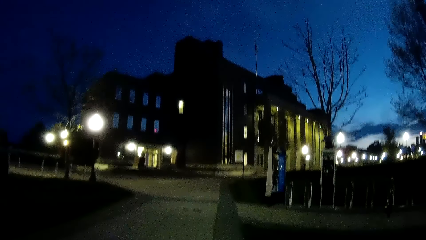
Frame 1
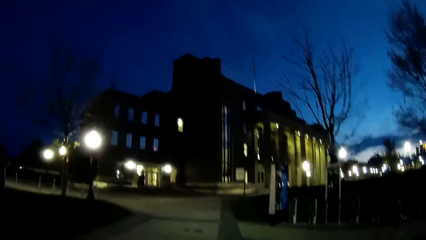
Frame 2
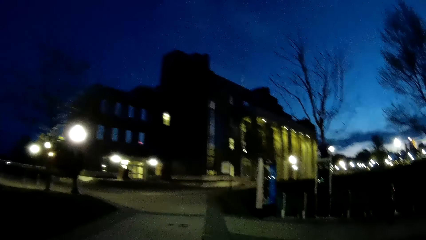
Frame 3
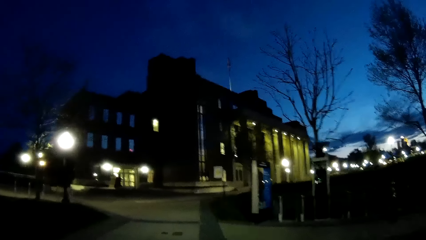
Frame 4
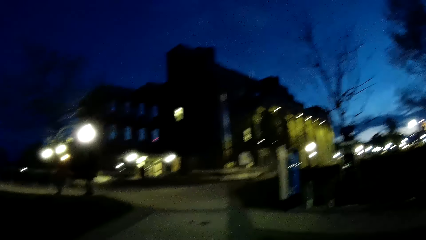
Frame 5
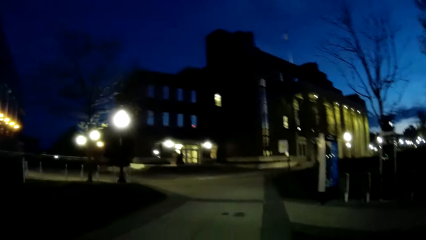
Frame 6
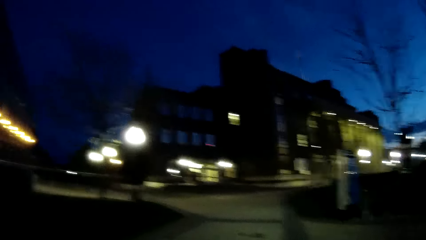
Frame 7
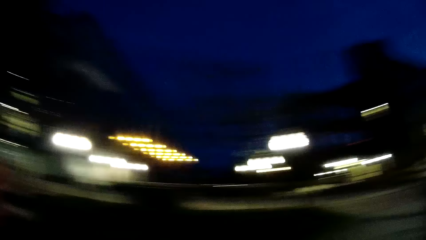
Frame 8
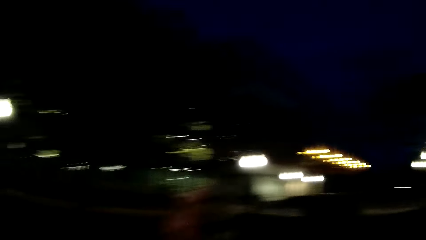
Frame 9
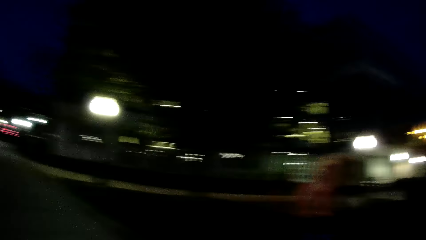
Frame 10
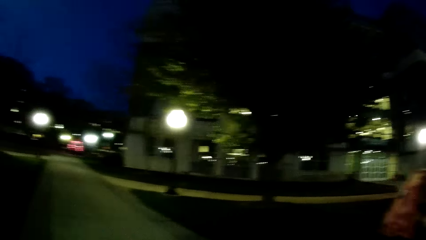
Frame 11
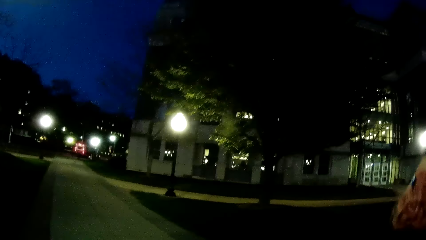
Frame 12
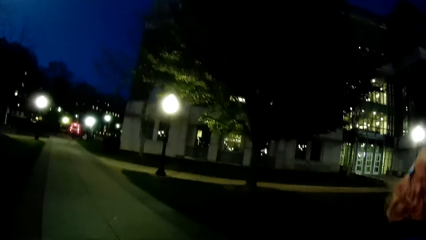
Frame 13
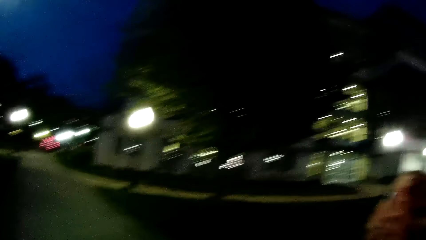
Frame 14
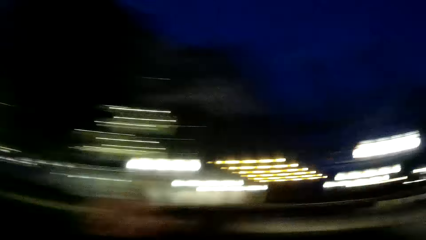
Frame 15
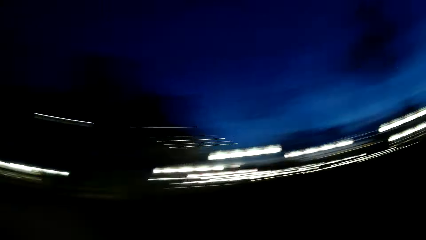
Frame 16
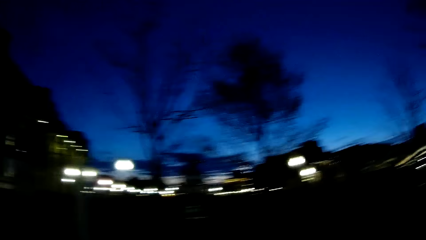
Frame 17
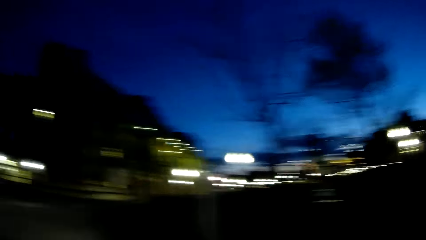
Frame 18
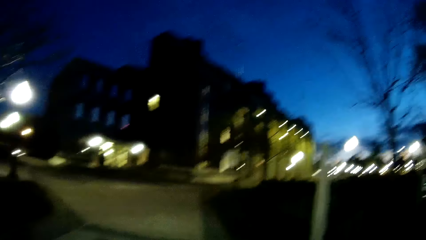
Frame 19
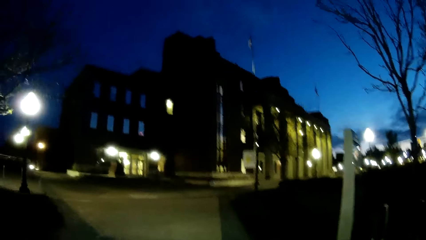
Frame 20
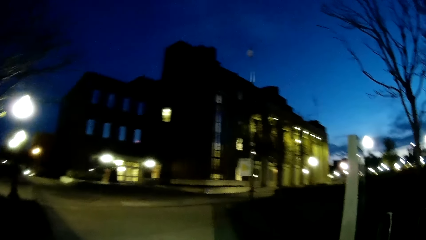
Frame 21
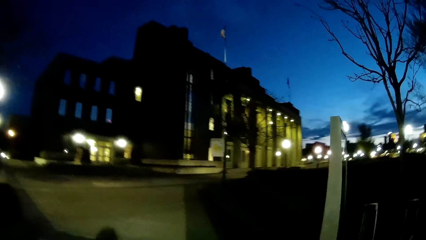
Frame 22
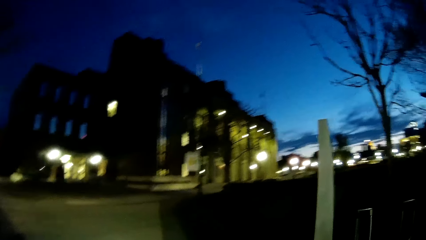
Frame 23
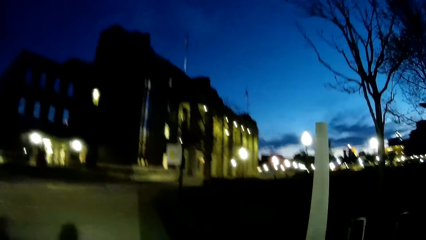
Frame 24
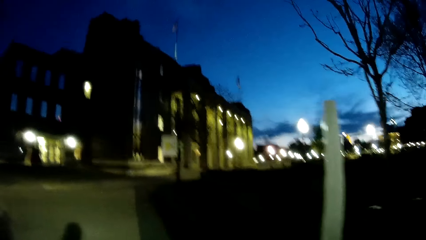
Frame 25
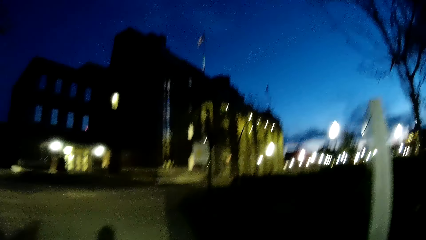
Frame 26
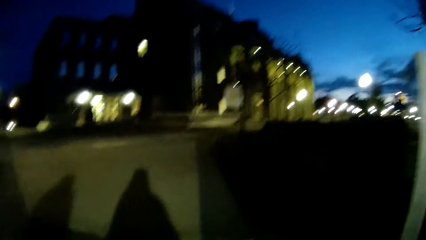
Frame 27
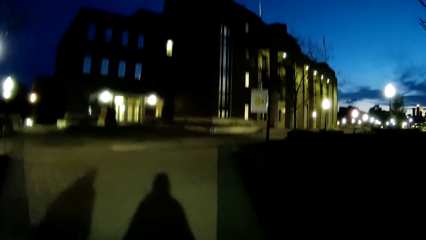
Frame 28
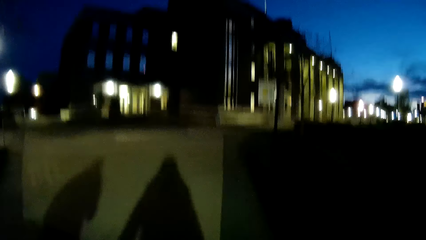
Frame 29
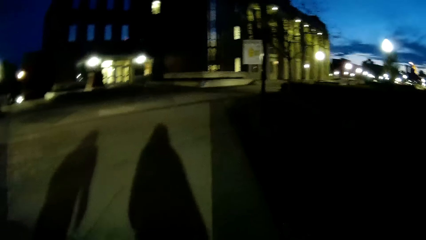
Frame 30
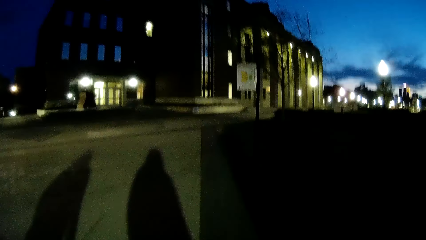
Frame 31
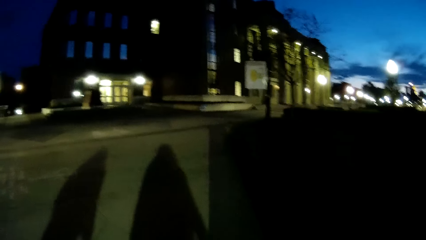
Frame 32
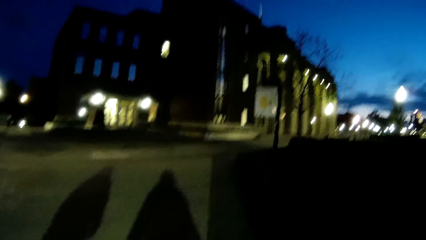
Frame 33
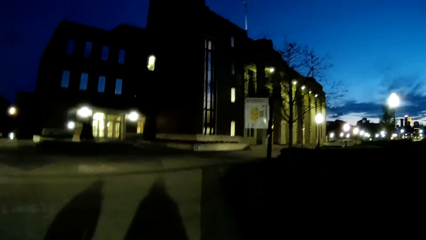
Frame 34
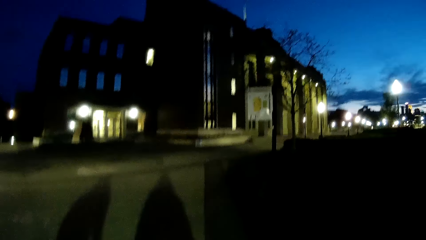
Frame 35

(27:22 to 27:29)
A lady walks beside the camera wearer.

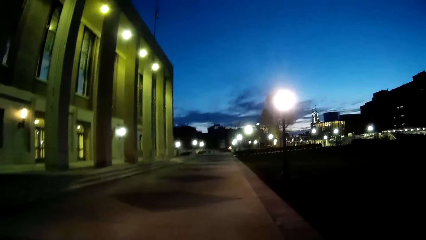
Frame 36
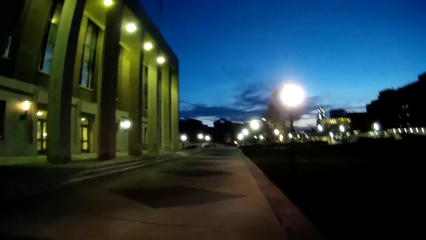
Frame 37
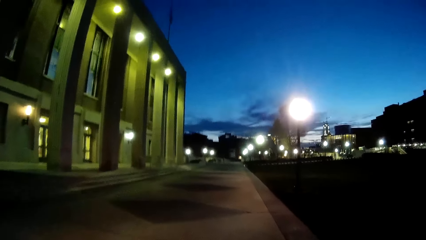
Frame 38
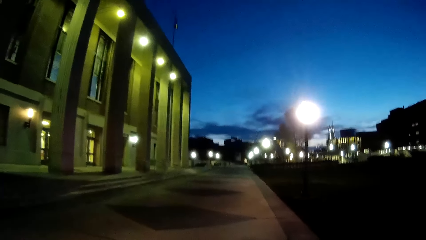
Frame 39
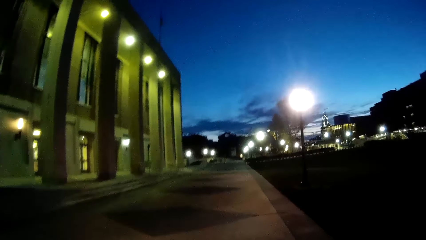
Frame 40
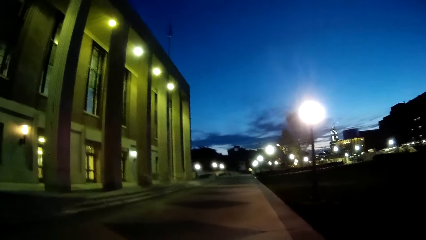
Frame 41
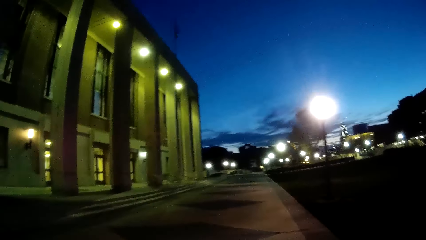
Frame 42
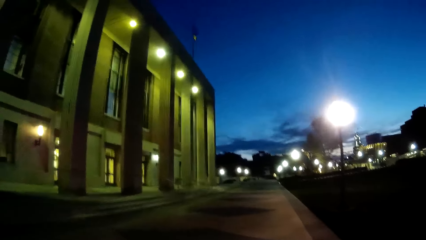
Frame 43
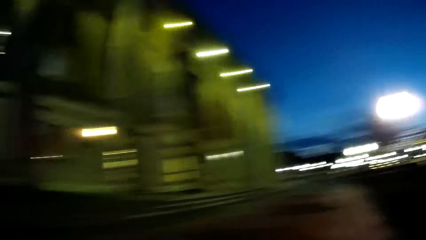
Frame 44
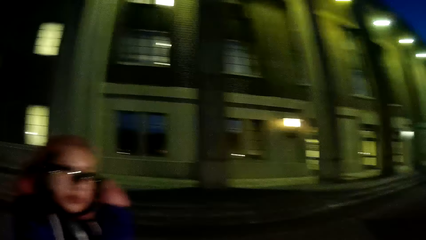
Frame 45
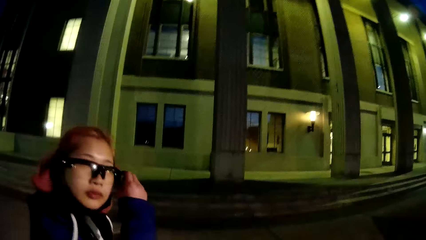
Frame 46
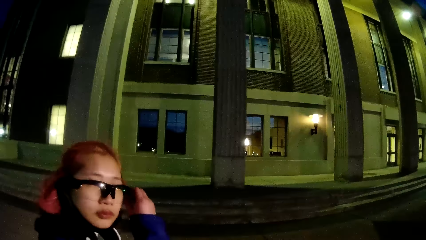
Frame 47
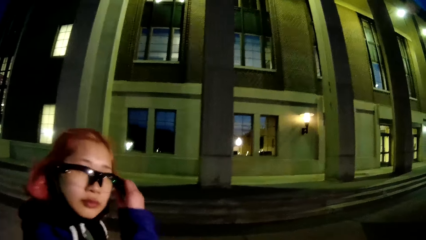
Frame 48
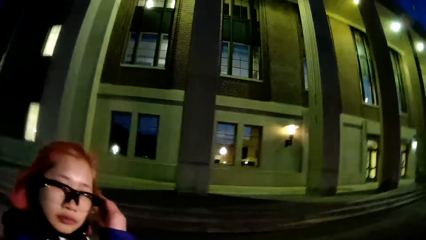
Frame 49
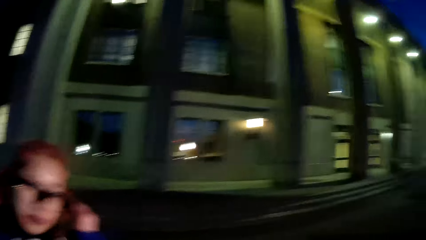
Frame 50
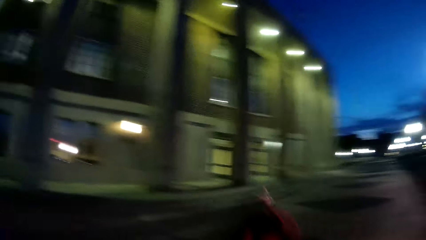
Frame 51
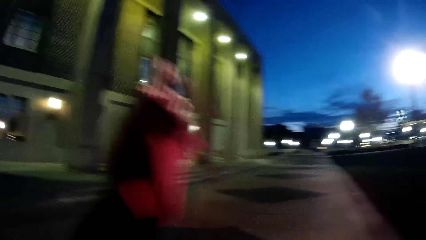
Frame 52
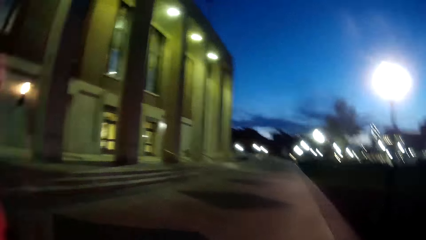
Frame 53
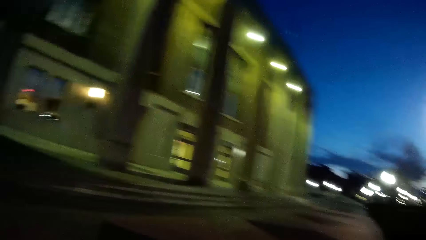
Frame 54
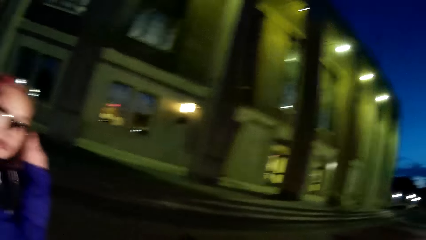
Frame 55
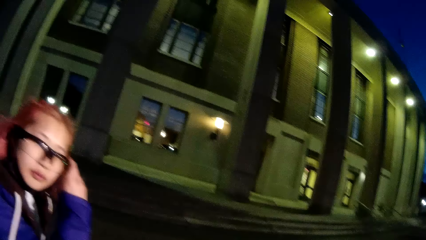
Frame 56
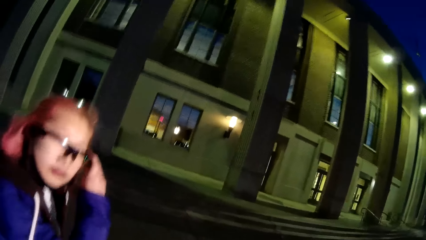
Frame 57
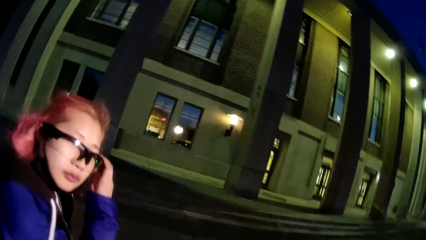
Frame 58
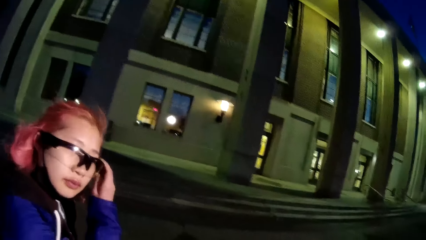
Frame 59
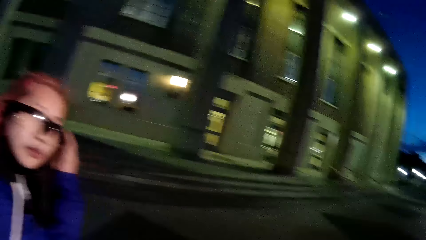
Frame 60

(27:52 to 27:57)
A woman adjusts the handle of the glasses on her face with her right hand. The woman stares at the camera wearer. The camera wearer raises her left hand. She stares at the woman on their way on the footpath. She interacts with the woman.
